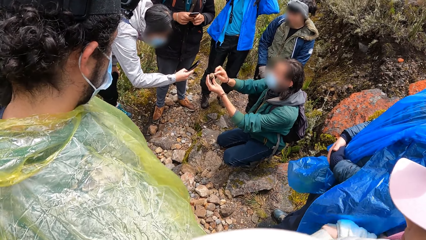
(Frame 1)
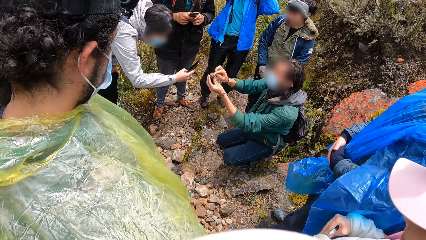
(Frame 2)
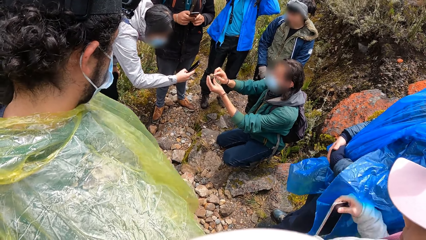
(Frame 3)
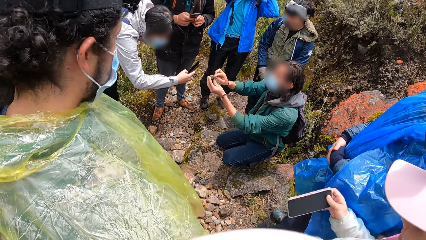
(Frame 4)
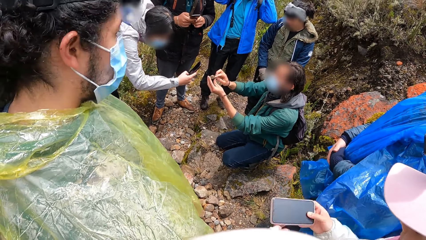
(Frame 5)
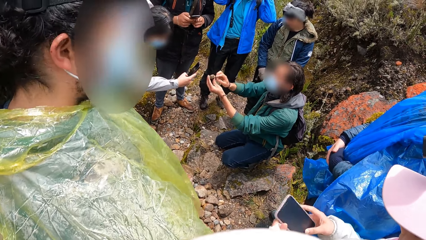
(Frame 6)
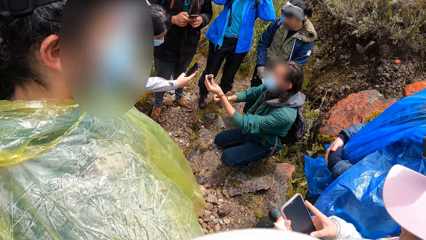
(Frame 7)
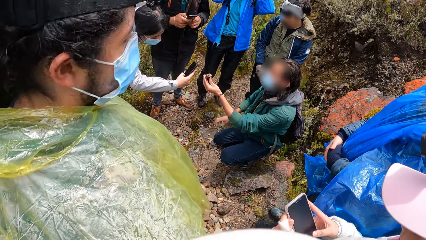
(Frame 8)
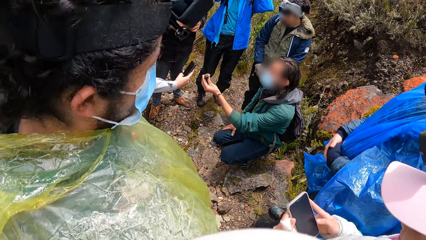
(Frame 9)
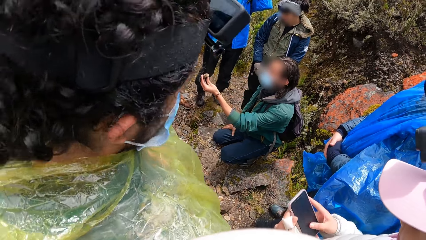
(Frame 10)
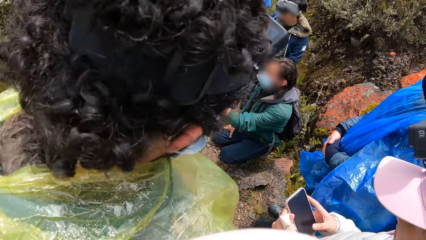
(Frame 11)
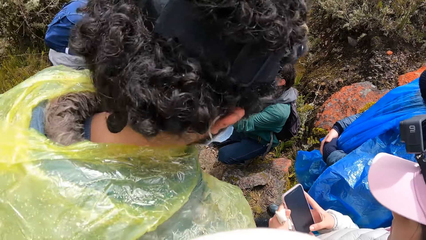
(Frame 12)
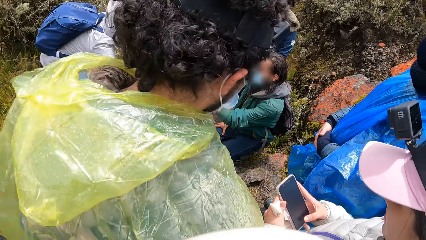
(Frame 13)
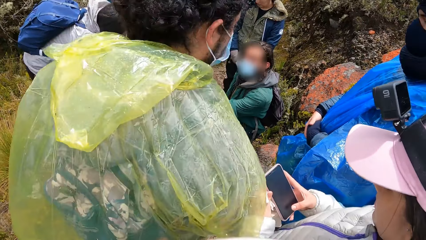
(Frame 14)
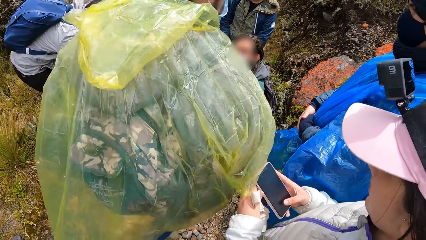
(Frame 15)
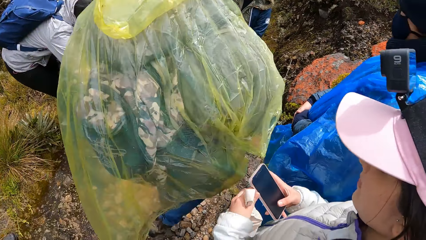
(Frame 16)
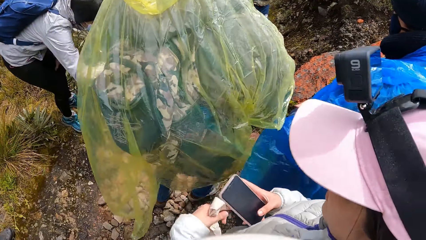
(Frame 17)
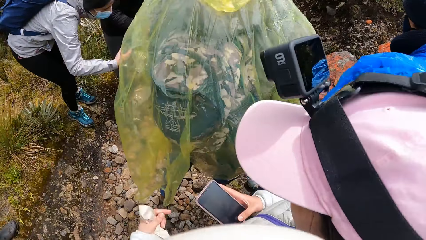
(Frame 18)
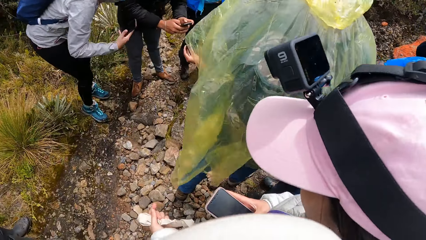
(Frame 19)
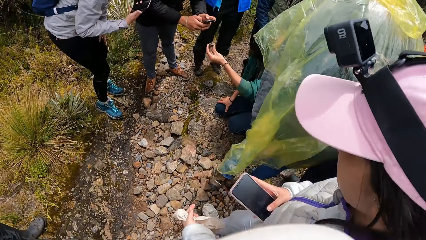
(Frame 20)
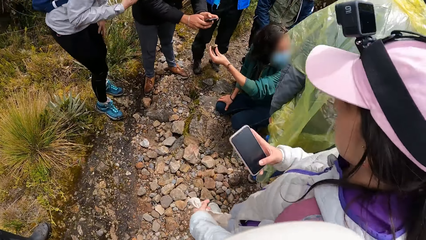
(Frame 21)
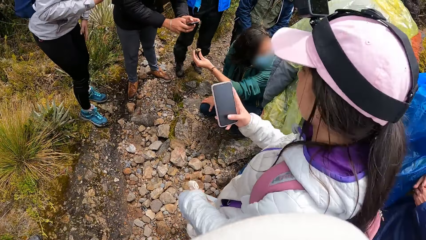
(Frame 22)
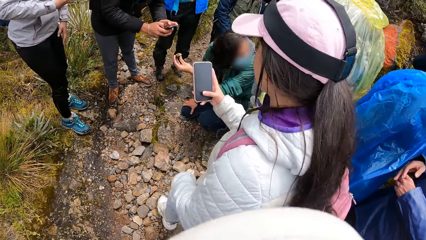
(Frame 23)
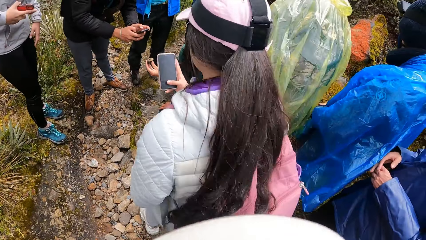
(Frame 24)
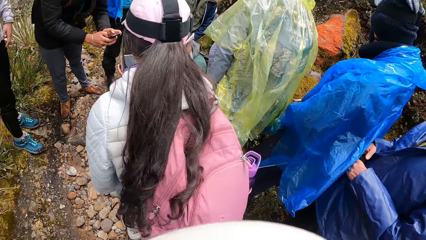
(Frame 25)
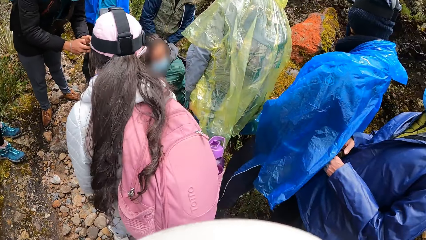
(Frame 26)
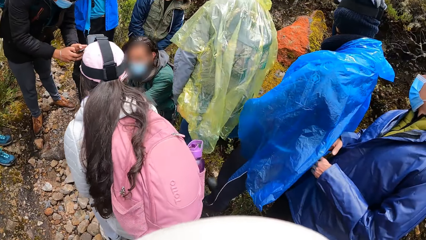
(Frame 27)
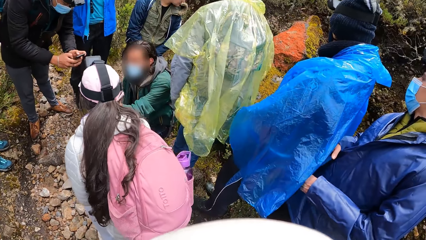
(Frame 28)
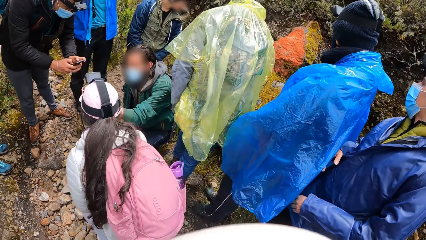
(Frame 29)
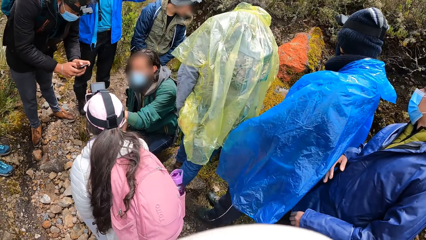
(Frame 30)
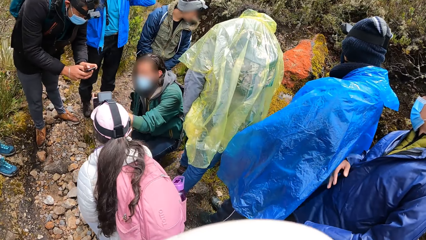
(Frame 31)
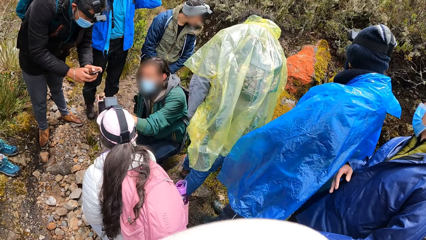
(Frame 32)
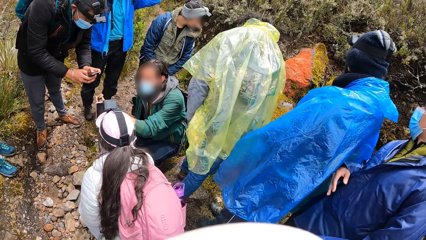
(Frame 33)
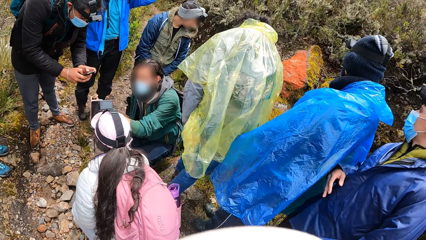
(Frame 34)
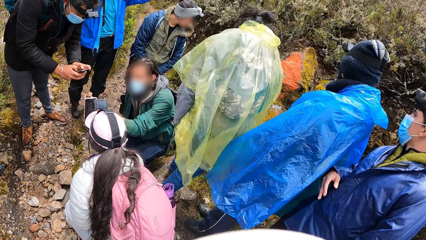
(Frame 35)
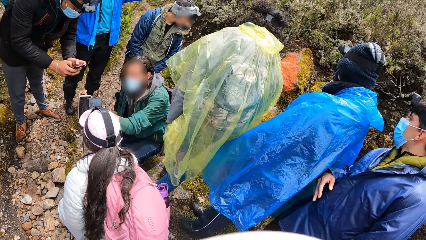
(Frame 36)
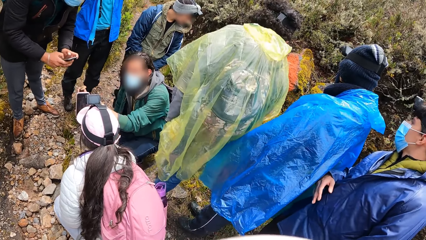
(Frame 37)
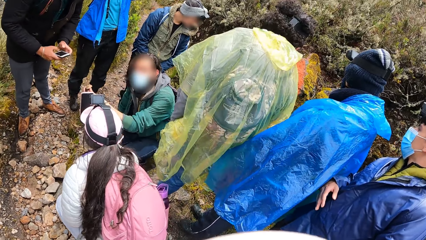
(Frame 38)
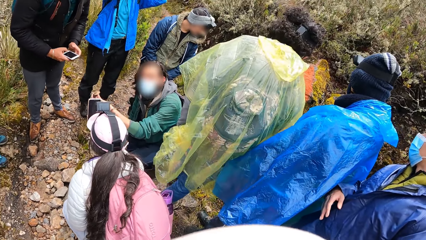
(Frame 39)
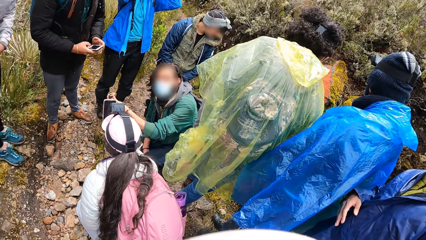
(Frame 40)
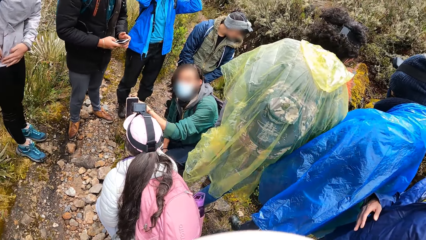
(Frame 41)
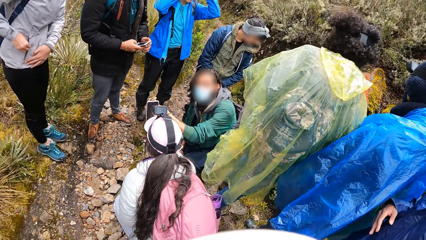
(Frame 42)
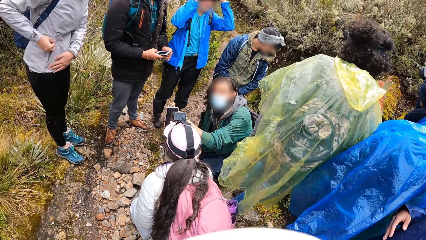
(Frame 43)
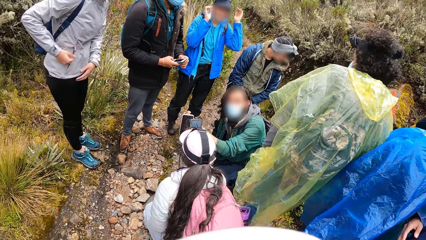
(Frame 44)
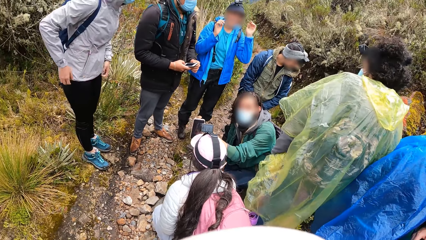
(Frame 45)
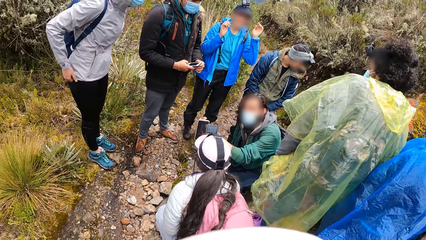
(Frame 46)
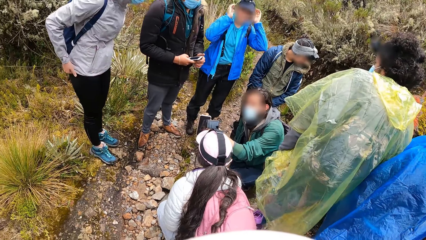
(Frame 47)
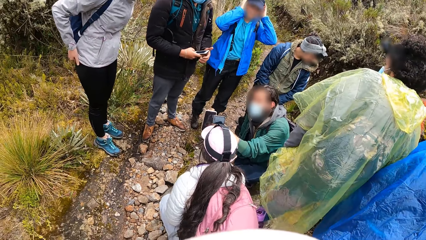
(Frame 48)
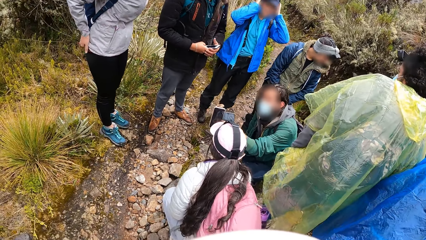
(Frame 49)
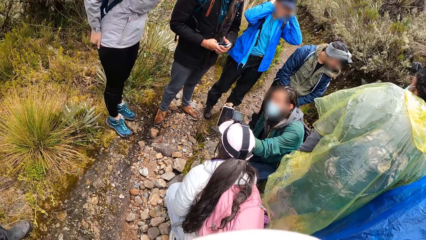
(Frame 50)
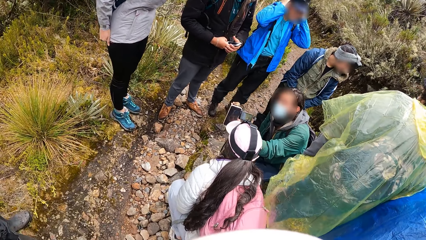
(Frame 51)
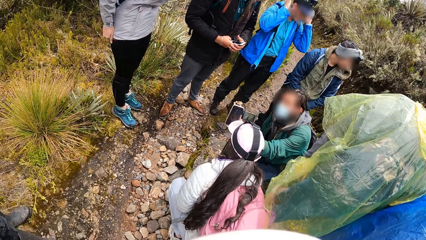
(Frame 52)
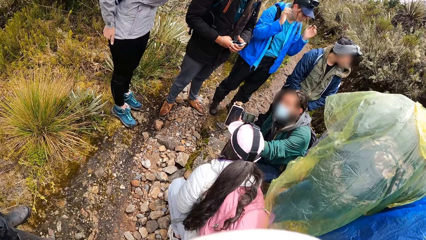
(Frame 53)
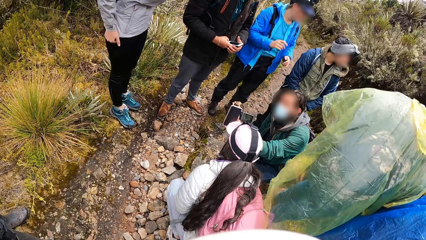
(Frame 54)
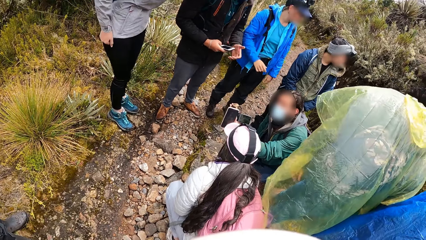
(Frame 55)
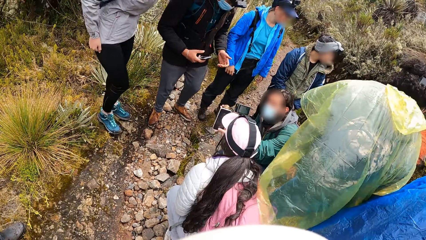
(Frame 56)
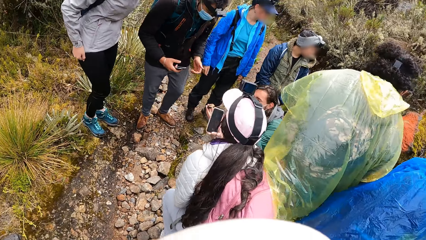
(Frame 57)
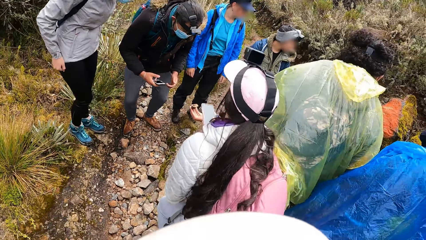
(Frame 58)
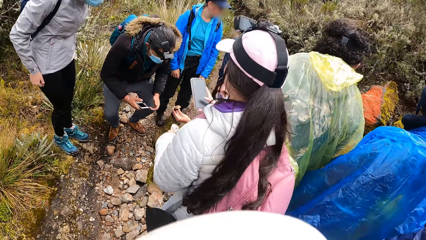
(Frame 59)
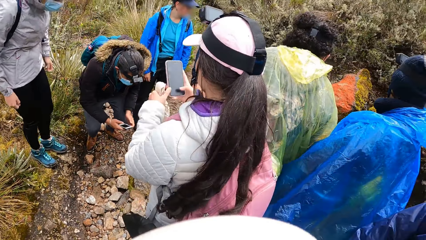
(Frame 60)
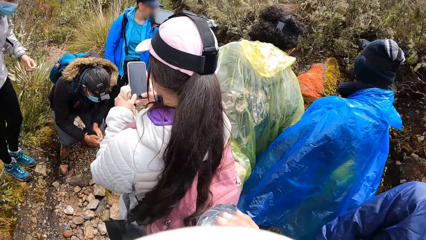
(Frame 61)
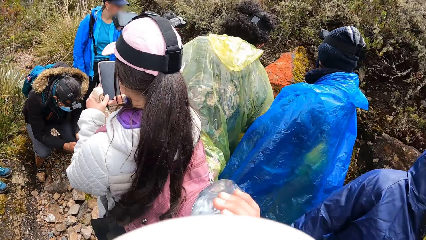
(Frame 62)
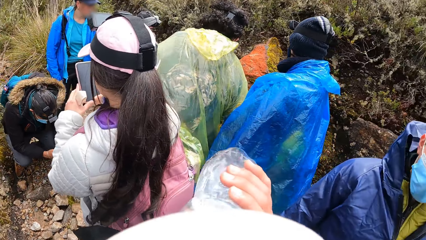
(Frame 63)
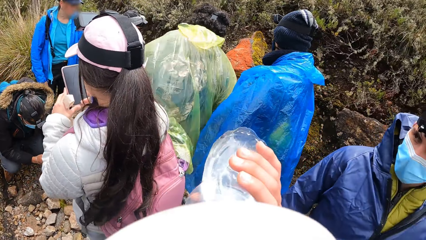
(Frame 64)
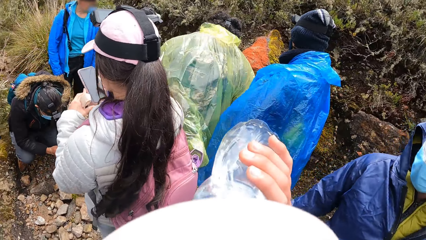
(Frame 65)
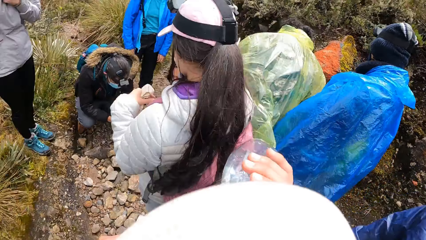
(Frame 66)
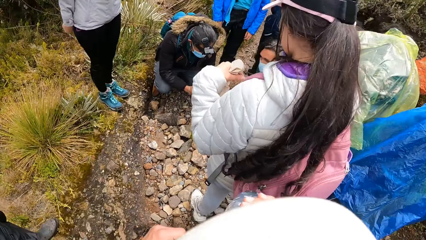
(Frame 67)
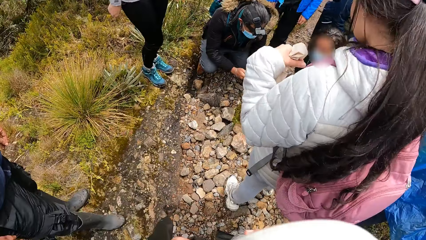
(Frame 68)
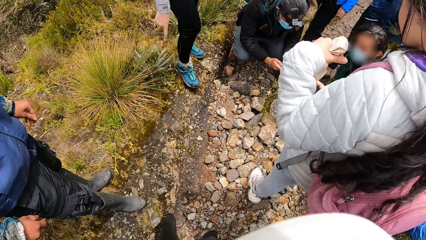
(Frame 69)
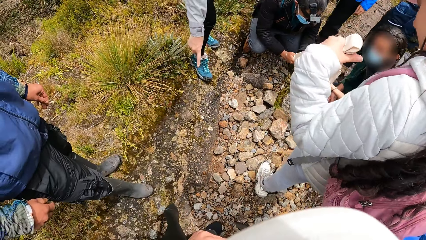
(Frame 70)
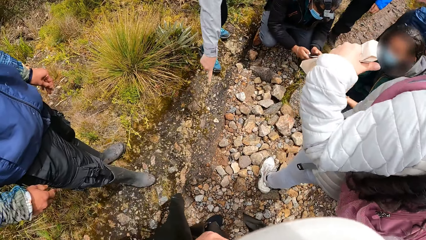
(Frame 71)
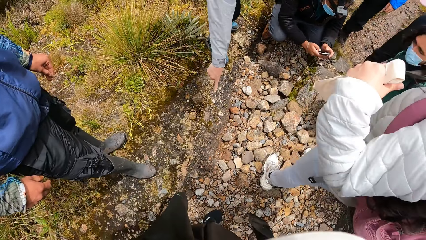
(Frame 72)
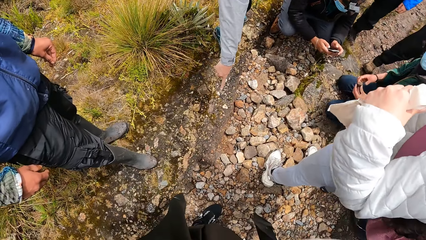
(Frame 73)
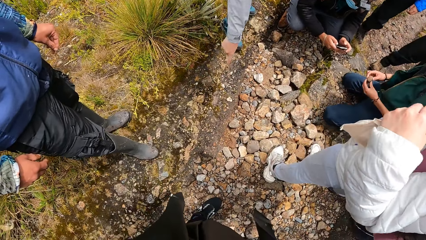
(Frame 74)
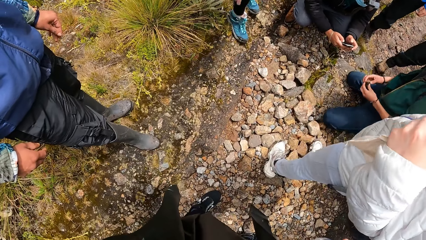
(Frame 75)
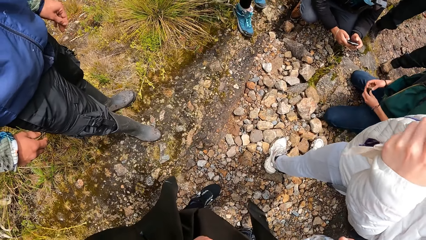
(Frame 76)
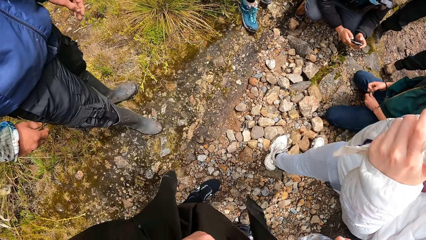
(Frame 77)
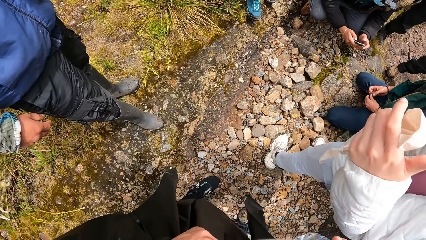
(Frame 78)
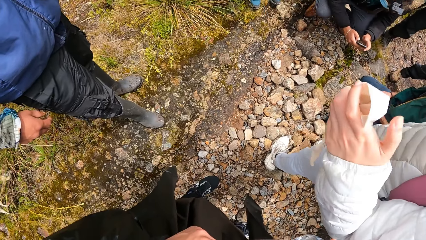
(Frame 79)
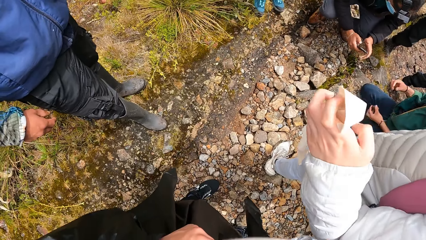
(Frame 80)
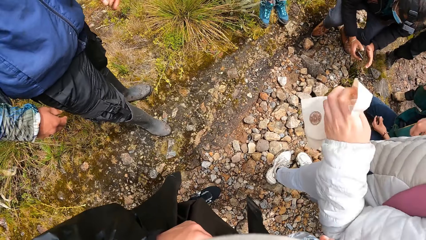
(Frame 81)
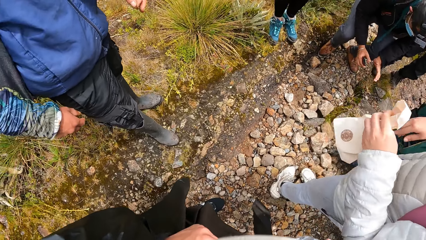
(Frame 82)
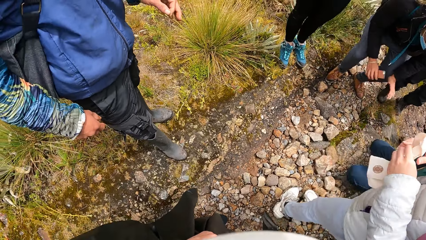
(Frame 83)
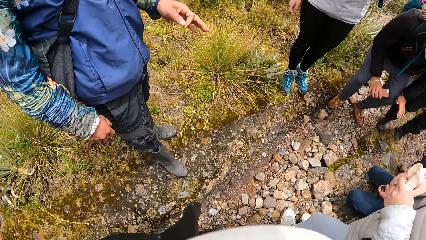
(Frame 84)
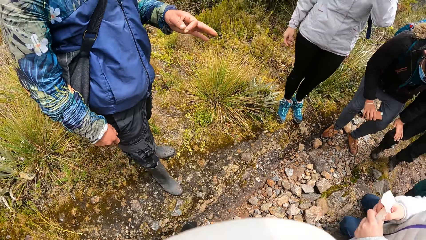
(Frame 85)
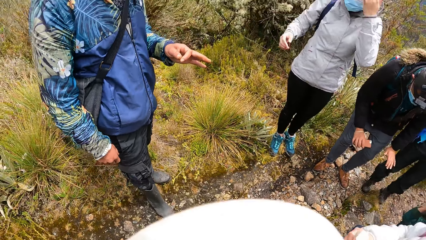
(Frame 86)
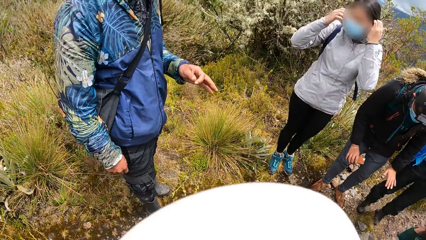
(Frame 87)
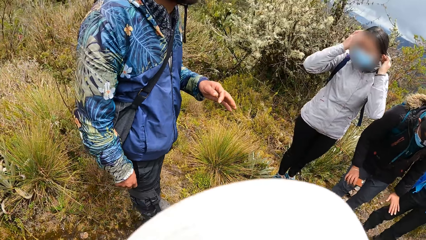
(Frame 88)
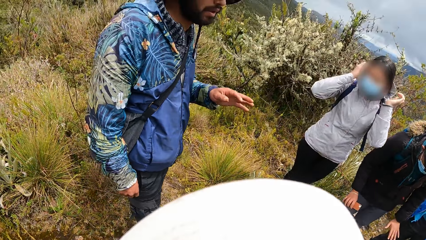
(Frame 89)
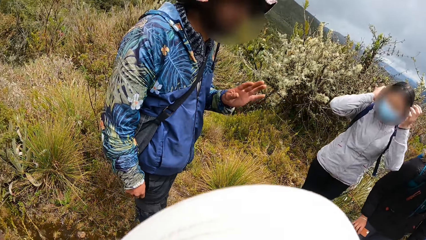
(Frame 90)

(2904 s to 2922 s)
A woman pulls out a mobile phone from her jacket with her right hand. A man places his right hand on his right lap. The woman operates the mobile phone with both hands. The woman holds the mobile phone in her right hand. The woman takes a picture with the mobile phone in her right hand. The woman operates the mobile phone with both hands. The camera wearer drinks water from the bottle in his right hand. He looks around. He looks at the ground. The woman holds the handkerchief in her left hand. The woman holds the handkerchief in both hands. Another man interacts with the camera wearer.
